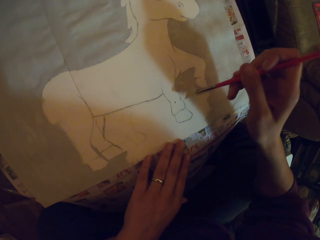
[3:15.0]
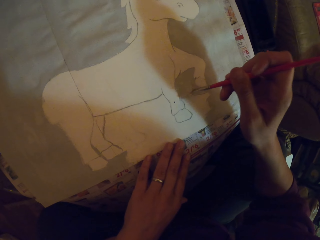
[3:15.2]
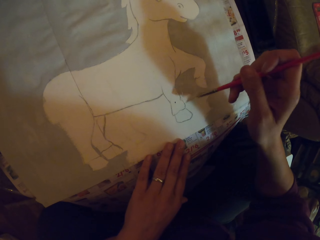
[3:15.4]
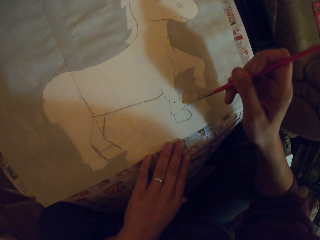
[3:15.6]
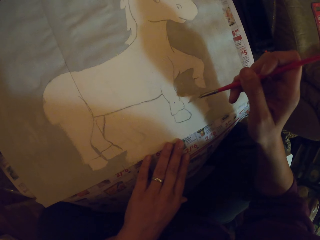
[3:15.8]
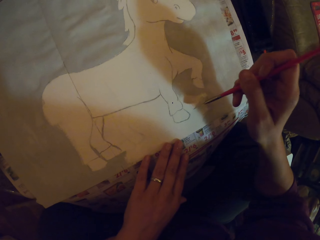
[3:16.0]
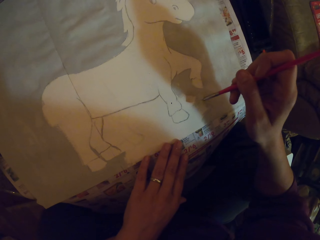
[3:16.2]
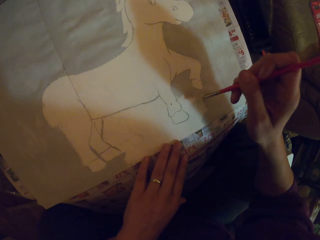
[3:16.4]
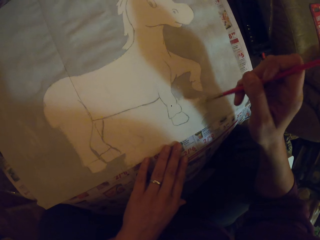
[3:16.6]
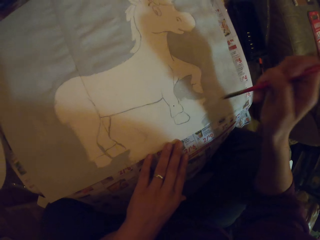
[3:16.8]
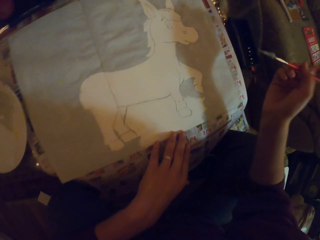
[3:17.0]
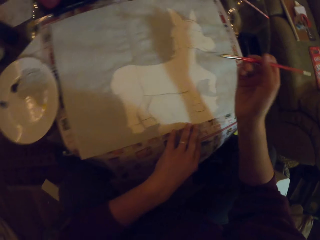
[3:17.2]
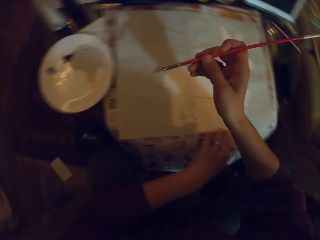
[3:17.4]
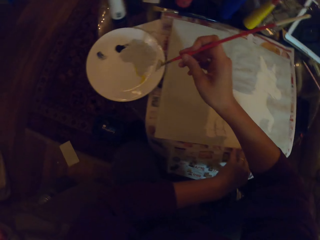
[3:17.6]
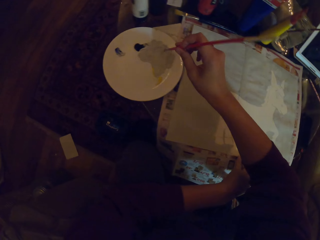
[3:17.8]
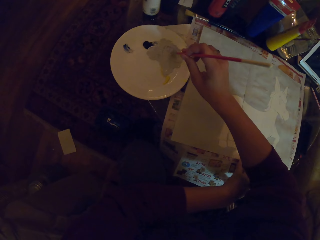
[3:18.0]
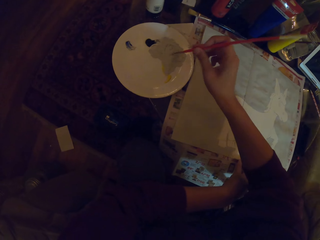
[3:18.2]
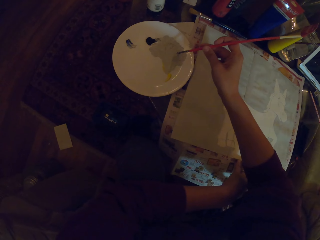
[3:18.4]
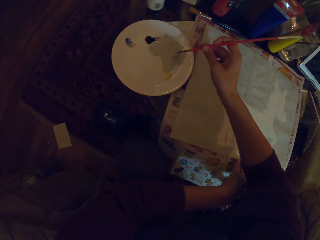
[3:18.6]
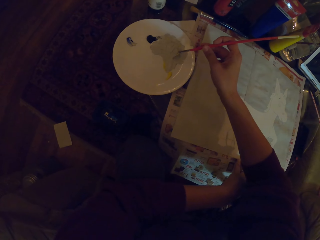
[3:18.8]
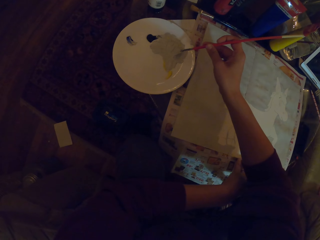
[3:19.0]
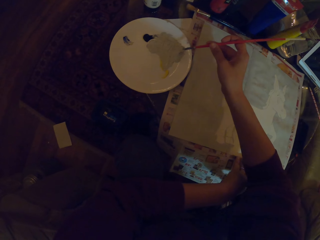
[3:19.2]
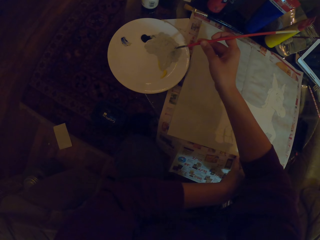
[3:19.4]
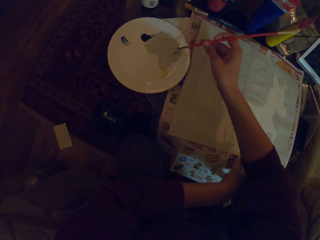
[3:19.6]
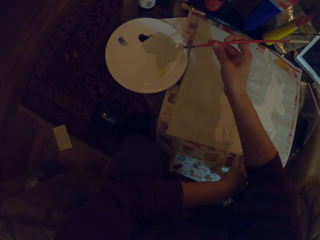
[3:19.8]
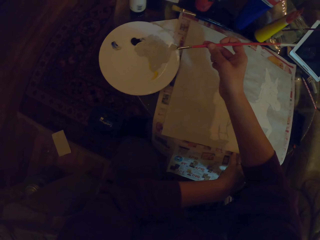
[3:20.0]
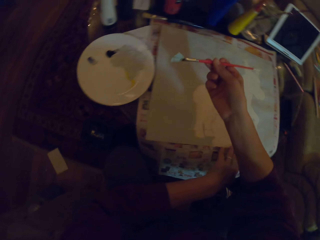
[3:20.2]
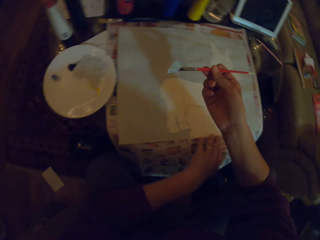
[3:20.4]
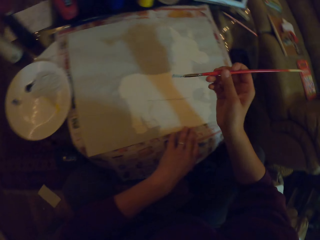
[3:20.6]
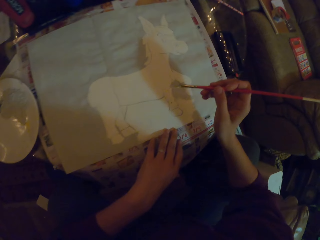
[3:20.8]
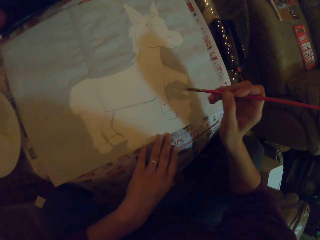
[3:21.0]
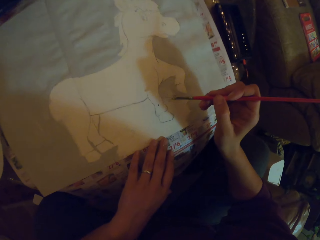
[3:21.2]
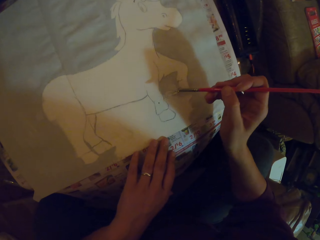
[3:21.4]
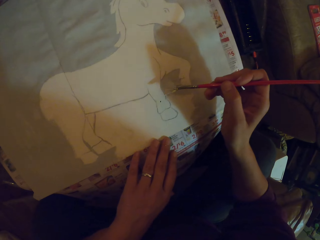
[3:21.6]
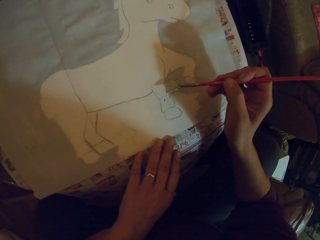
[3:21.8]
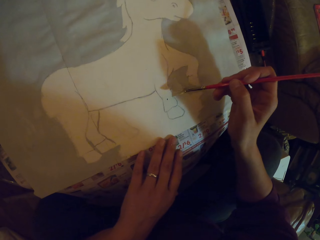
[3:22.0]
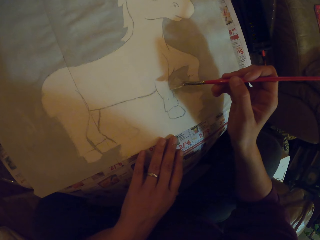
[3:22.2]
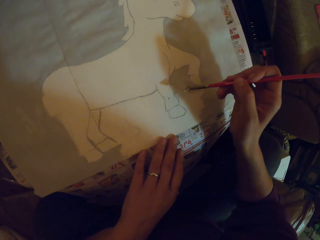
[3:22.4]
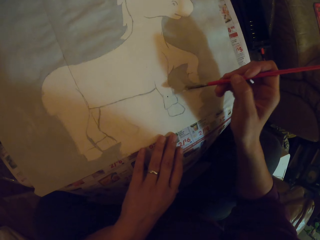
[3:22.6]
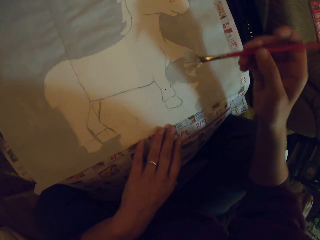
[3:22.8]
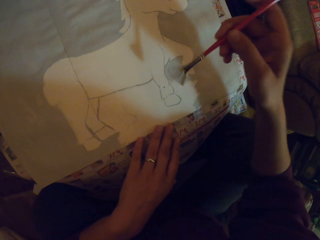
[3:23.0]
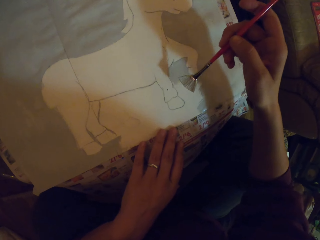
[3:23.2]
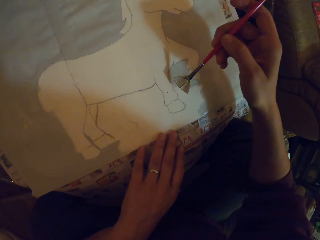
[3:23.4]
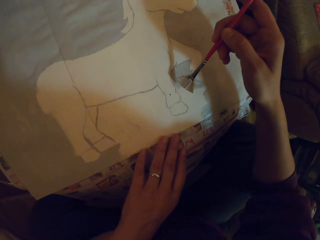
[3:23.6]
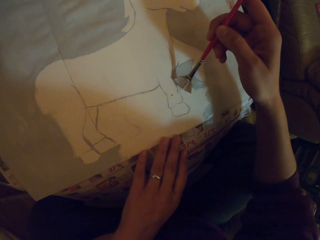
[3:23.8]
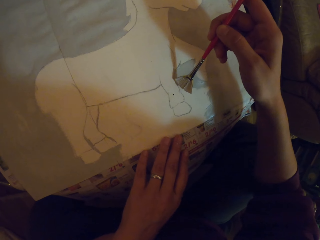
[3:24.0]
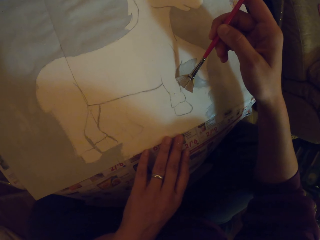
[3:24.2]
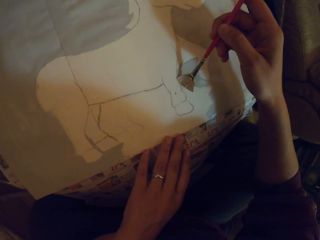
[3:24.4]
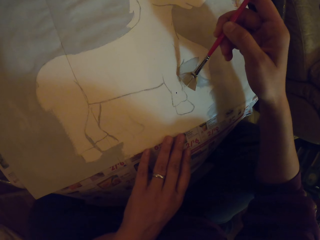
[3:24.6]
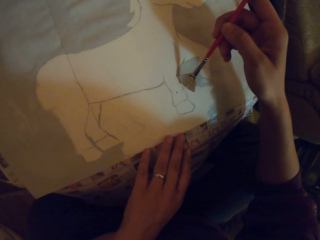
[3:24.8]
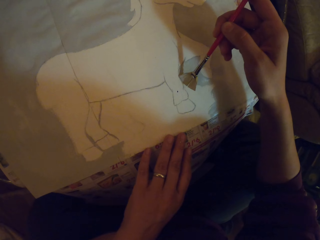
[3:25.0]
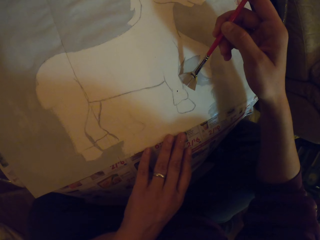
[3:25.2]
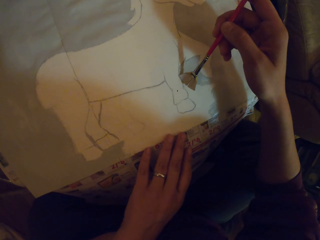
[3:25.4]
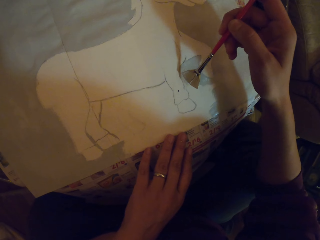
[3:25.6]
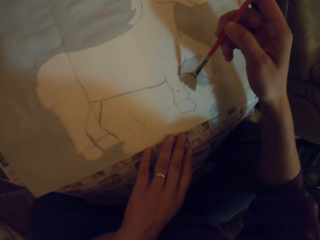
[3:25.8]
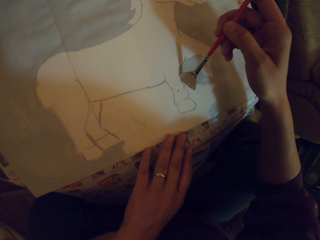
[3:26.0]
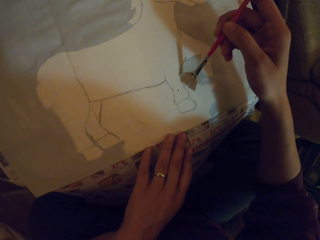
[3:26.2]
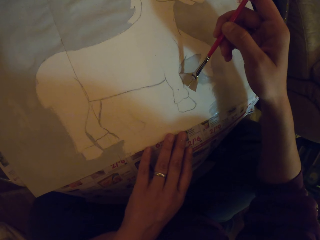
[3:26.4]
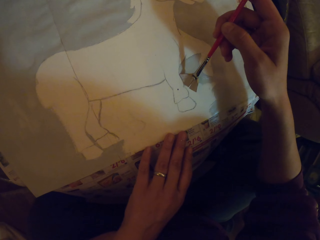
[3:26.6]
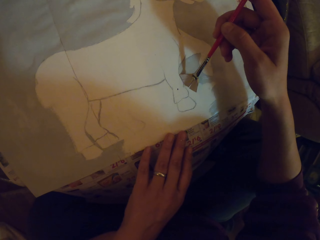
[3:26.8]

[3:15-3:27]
The camera wearer puts the brush in the paint. They take the paint on the plate with the paint brush. They paint on the paper with the paint brush.

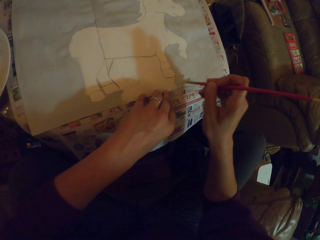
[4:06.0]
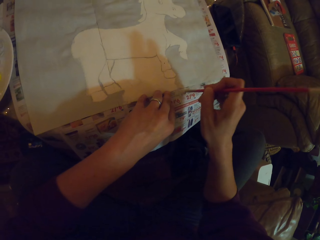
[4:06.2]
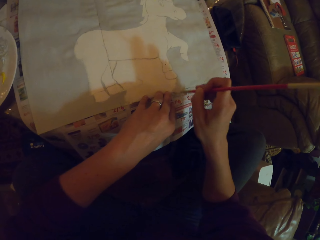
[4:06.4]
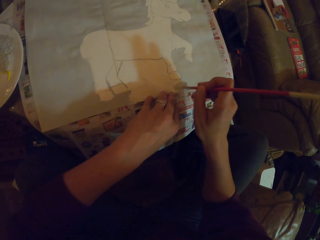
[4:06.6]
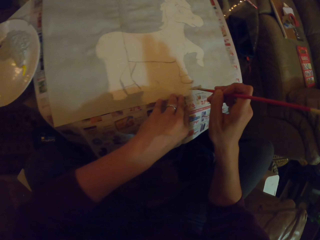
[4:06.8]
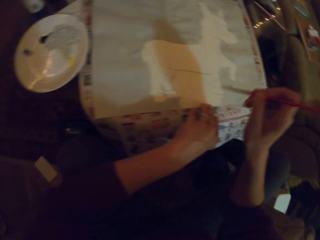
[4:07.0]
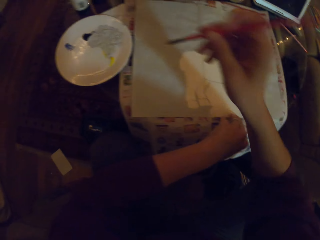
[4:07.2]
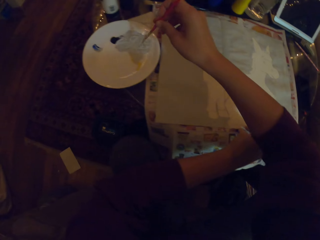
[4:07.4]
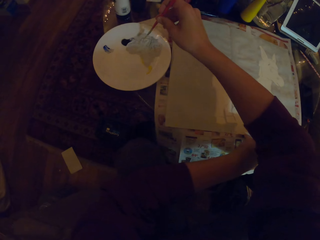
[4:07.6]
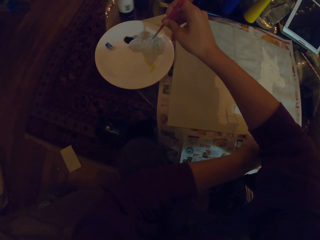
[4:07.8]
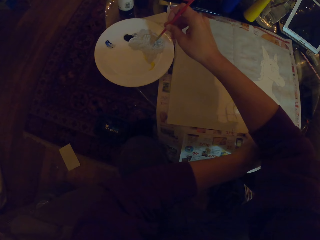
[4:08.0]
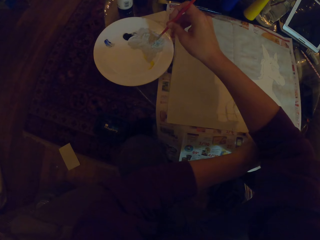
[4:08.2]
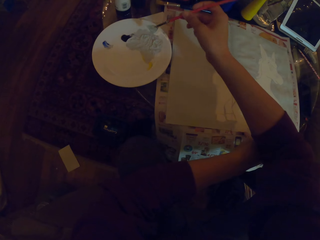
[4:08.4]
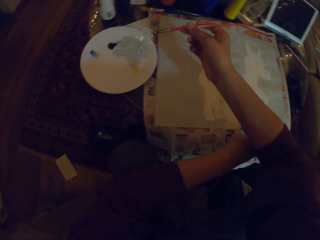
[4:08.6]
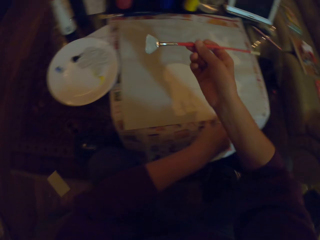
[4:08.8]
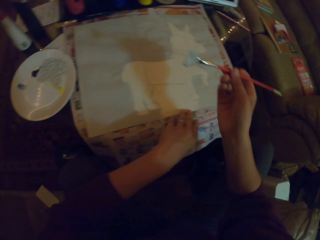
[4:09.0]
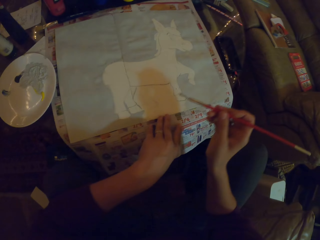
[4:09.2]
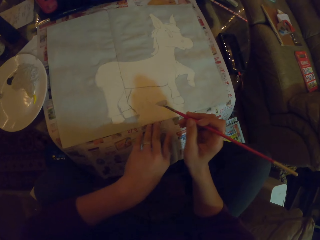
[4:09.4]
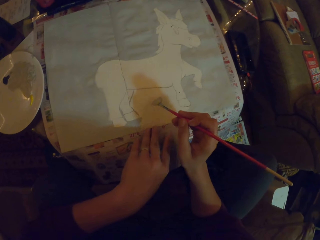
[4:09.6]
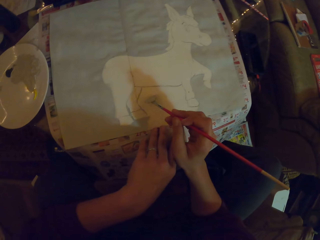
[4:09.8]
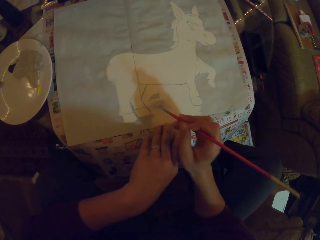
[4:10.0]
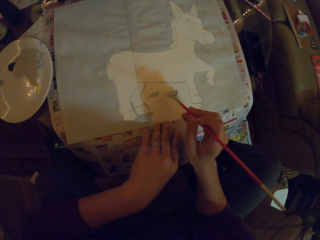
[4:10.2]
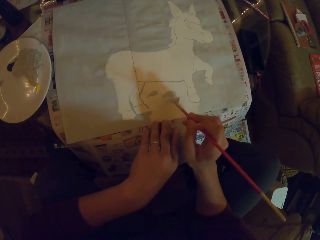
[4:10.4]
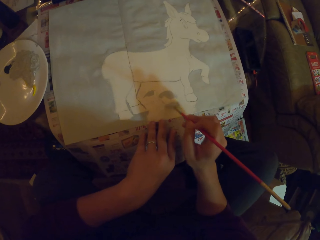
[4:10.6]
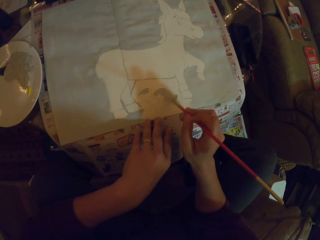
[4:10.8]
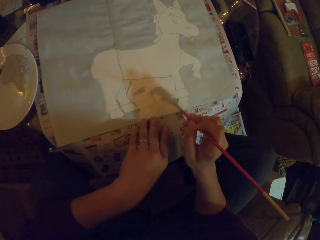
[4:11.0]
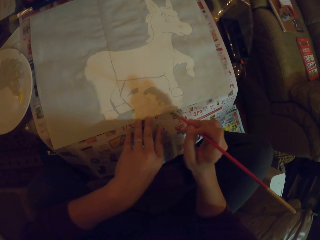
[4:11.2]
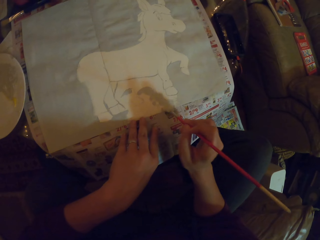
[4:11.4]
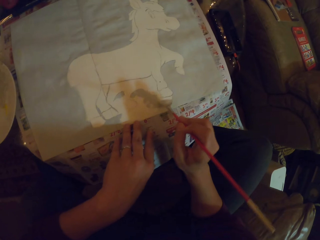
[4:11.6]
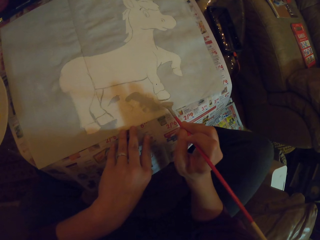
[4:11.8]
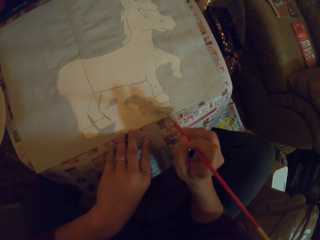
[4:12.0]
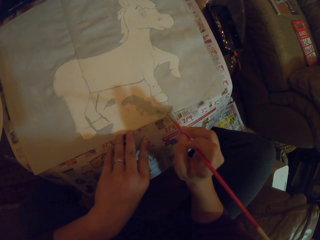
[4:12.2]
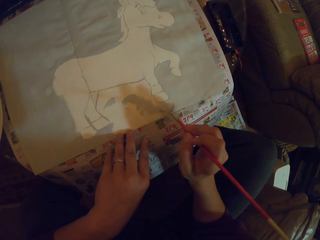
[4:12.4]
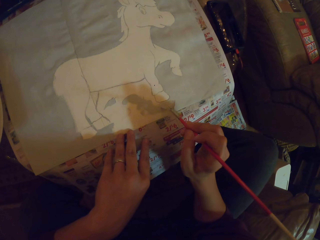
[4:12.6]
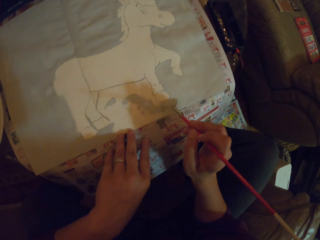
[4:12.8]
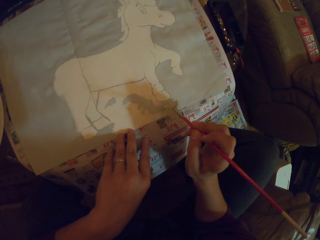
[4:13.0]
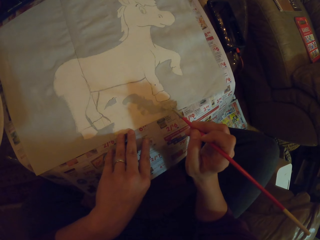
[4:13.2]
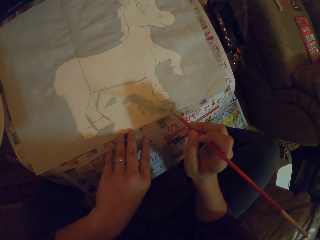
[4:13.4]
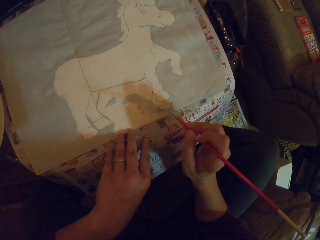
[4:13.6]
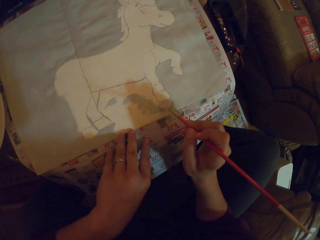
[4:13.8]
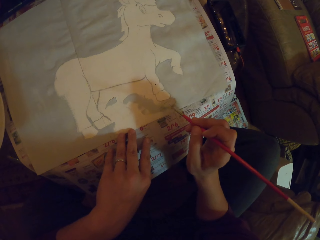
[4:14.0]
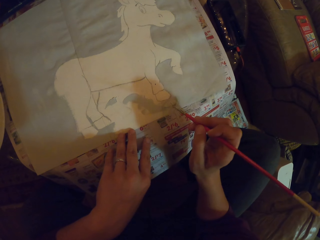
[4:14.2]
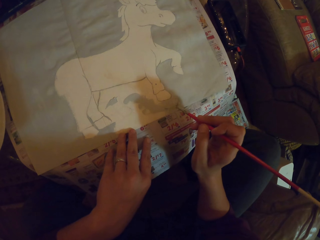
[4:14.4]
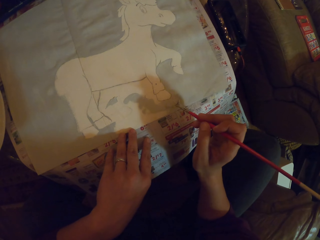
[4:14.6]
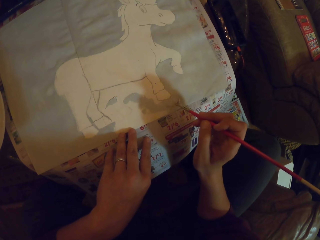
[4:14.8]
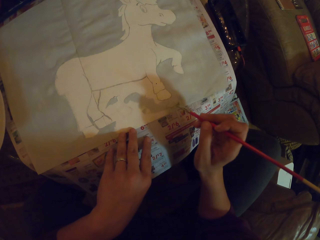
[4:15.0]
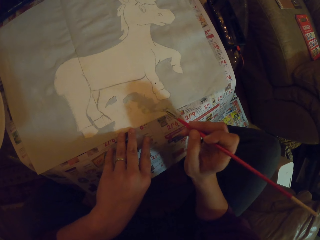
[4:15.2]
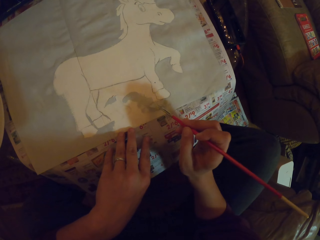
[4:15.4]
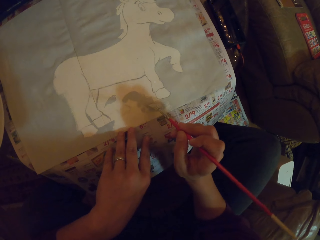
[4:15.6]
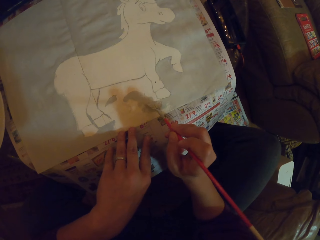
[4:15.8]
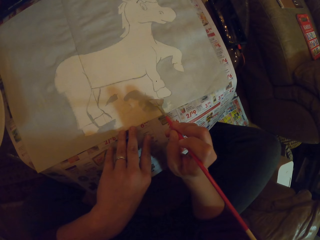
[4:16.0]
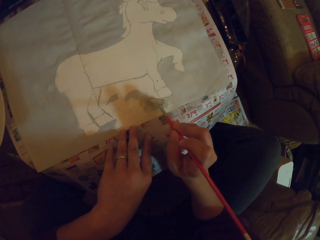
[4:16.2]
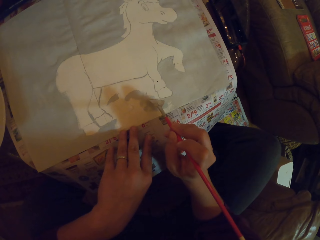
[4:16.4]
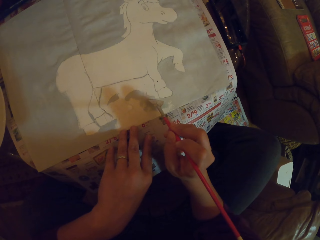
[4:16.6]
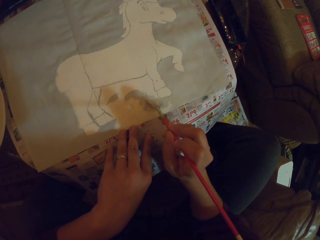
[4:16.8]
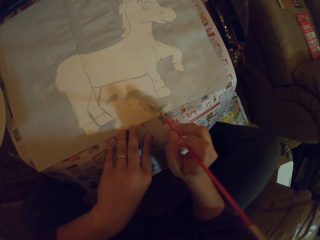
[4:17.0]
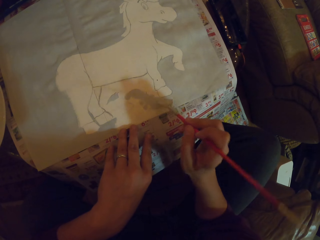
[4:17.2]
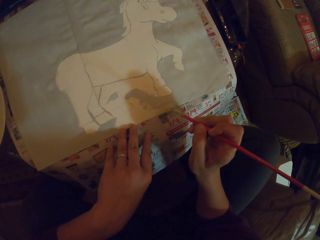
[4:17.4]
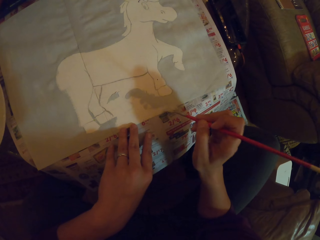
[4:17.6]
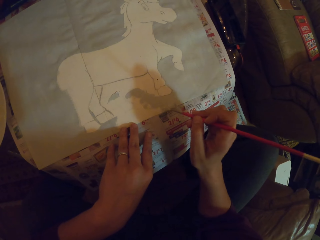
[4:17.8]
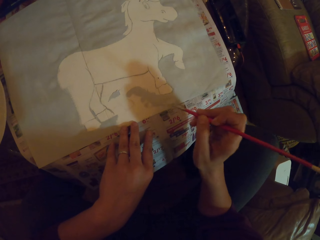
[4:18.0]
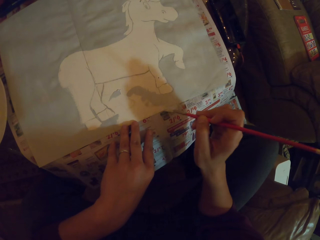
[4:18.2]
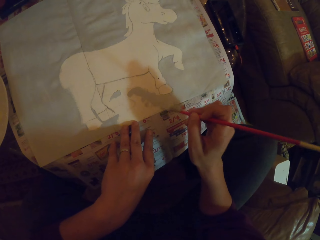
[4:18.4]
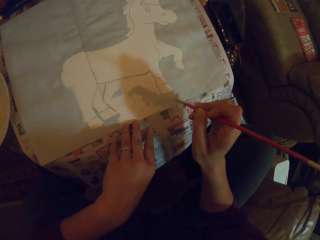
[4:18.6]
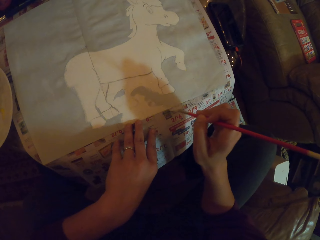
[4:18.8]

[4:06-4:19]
The camera wearer puts the brush in the paint. They take the paint on the plate with the paint brush. They paint on the paper with the paint brush.
